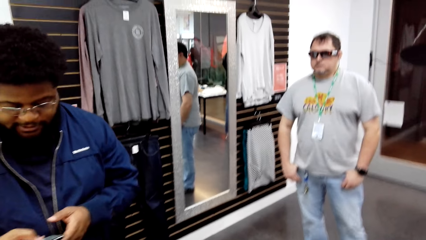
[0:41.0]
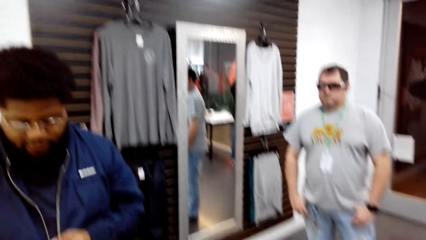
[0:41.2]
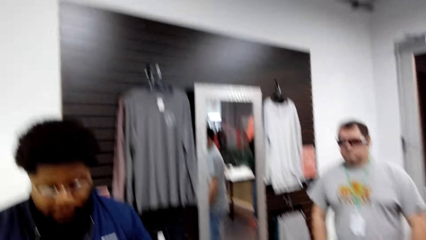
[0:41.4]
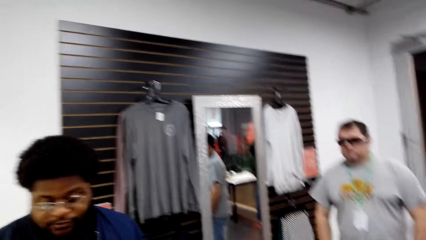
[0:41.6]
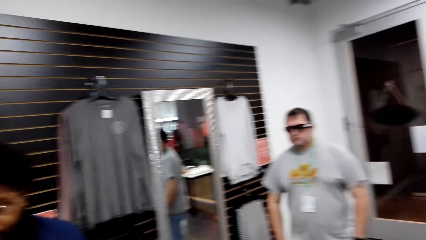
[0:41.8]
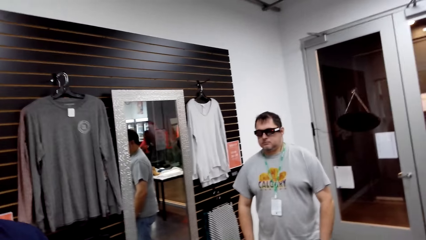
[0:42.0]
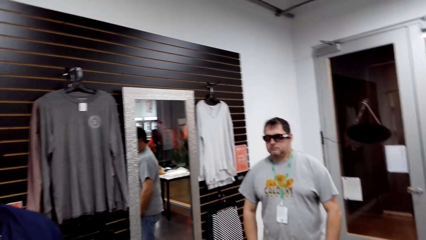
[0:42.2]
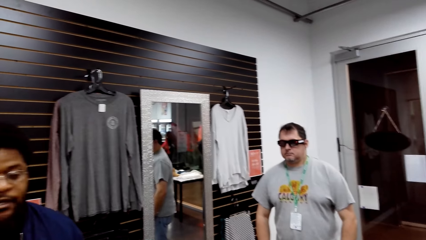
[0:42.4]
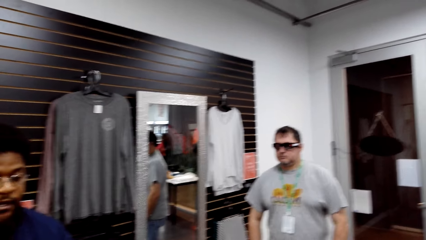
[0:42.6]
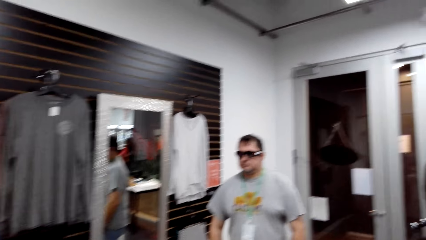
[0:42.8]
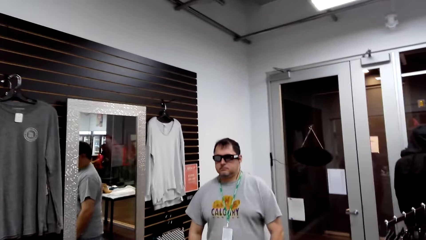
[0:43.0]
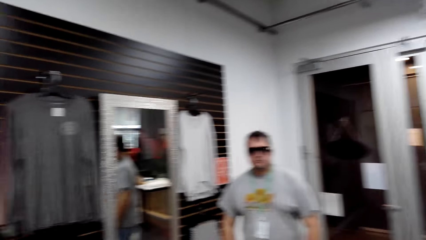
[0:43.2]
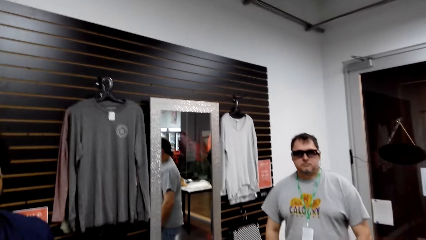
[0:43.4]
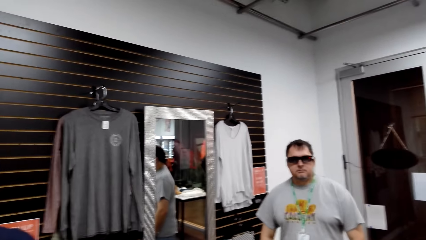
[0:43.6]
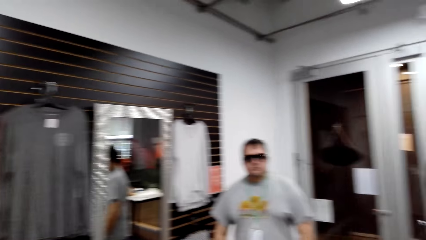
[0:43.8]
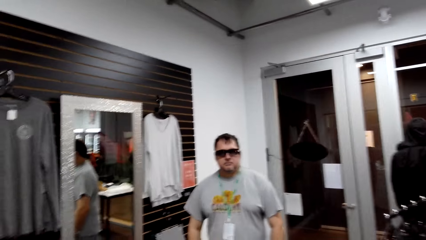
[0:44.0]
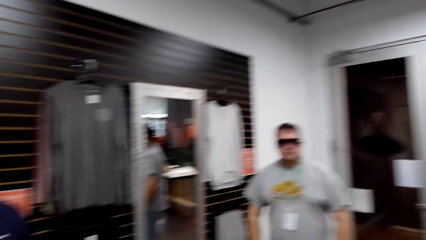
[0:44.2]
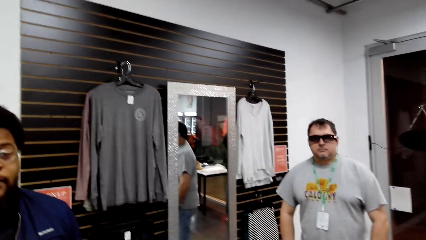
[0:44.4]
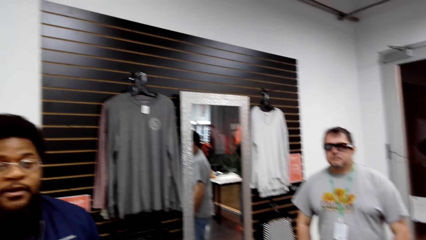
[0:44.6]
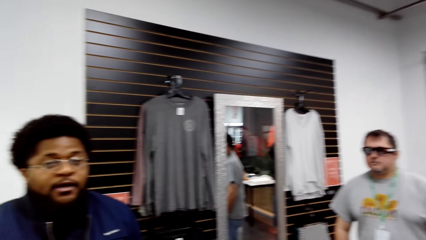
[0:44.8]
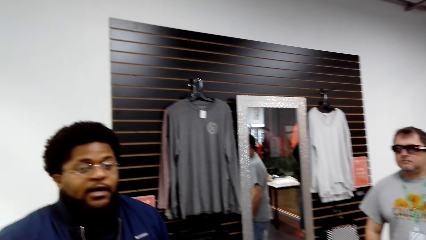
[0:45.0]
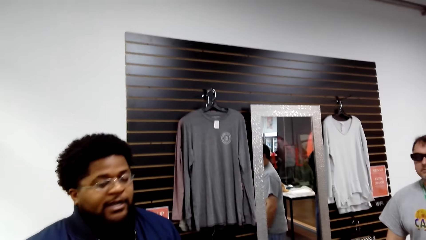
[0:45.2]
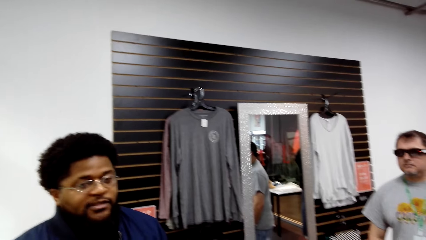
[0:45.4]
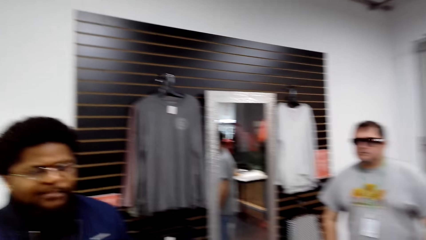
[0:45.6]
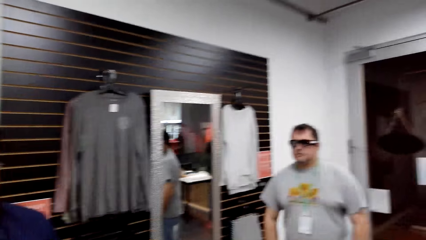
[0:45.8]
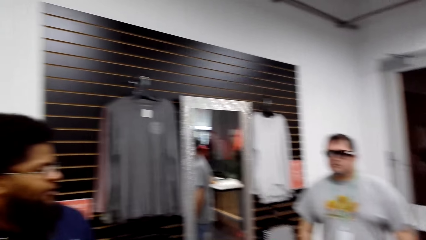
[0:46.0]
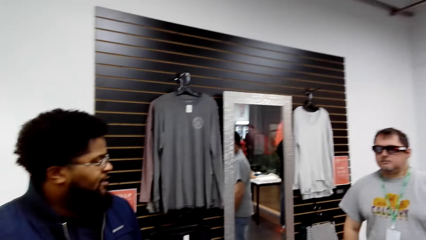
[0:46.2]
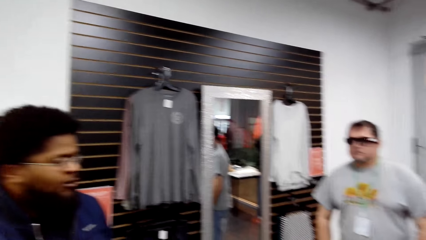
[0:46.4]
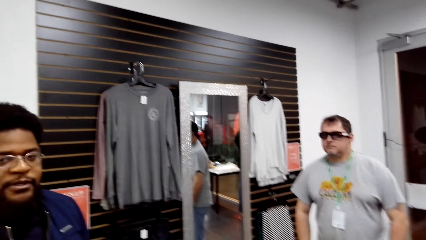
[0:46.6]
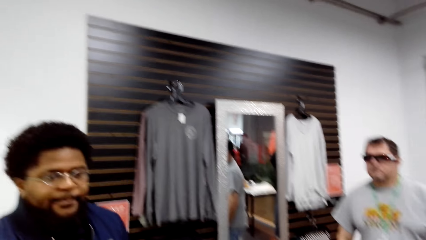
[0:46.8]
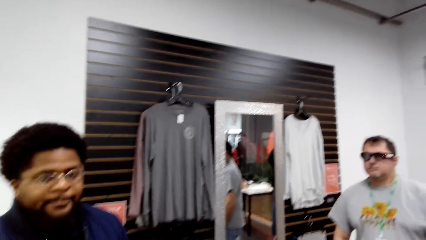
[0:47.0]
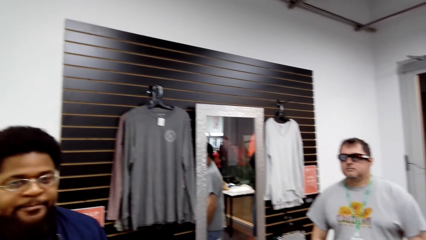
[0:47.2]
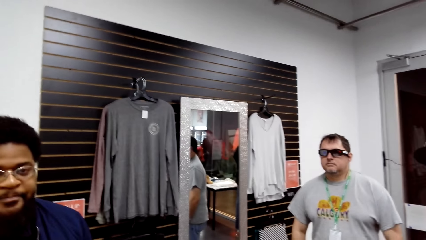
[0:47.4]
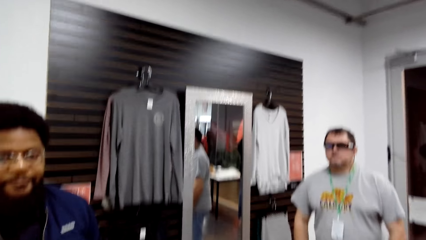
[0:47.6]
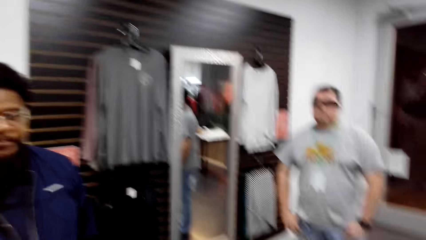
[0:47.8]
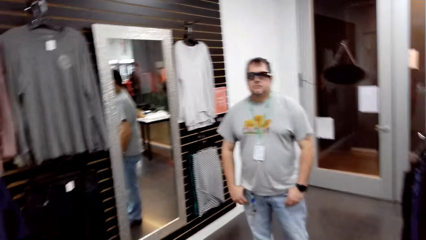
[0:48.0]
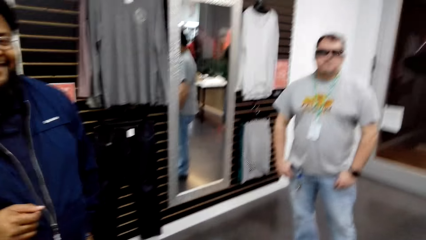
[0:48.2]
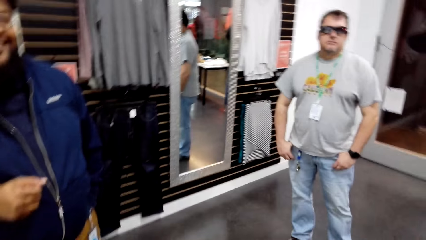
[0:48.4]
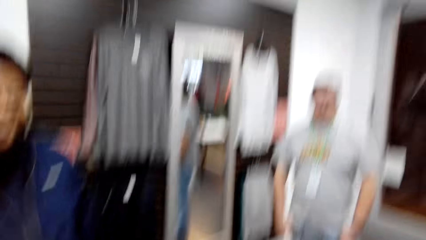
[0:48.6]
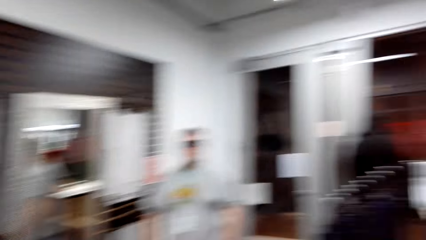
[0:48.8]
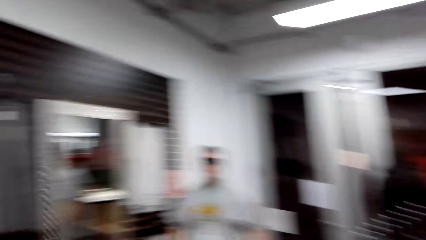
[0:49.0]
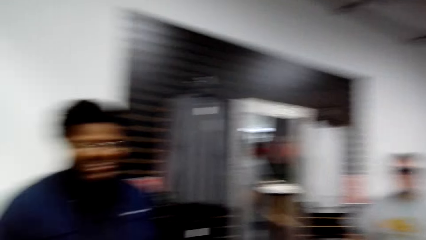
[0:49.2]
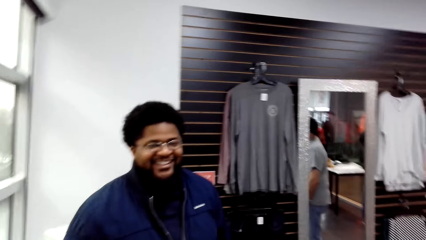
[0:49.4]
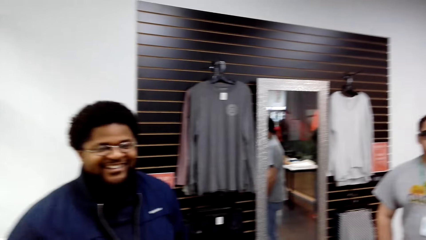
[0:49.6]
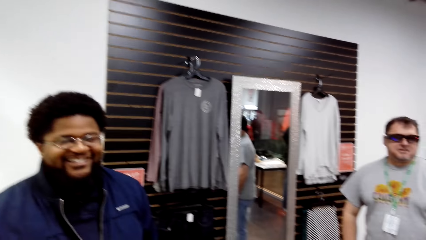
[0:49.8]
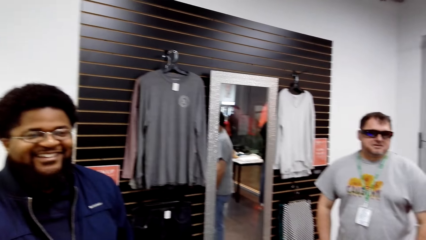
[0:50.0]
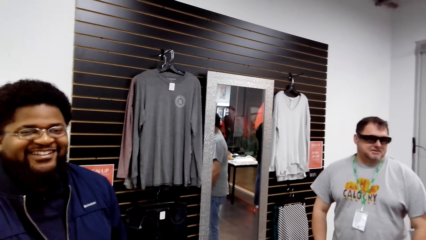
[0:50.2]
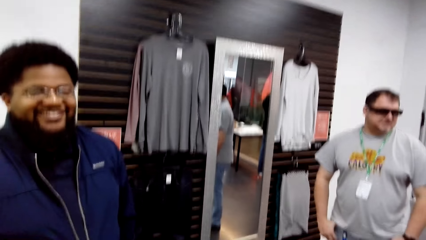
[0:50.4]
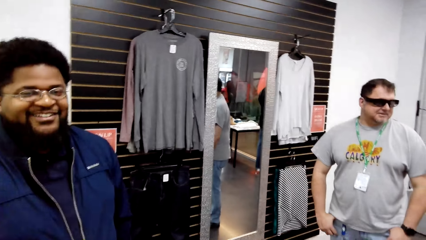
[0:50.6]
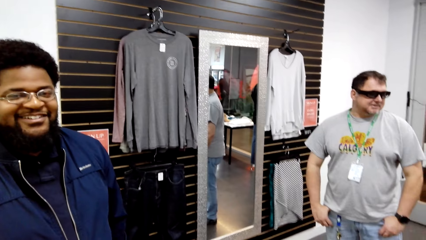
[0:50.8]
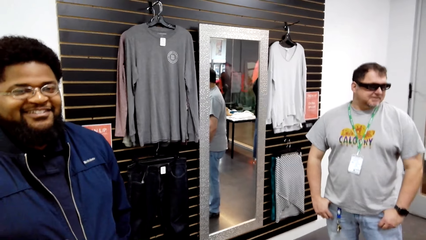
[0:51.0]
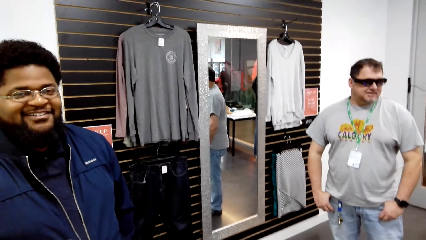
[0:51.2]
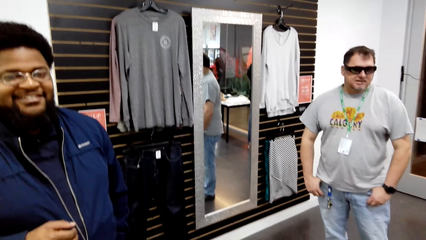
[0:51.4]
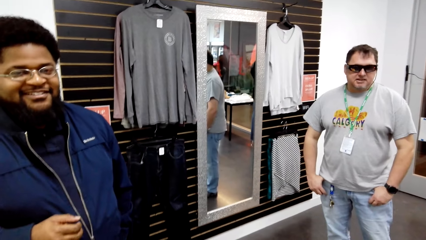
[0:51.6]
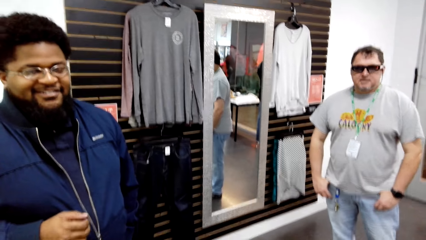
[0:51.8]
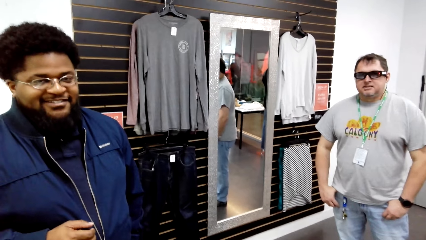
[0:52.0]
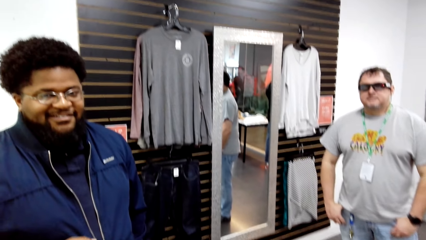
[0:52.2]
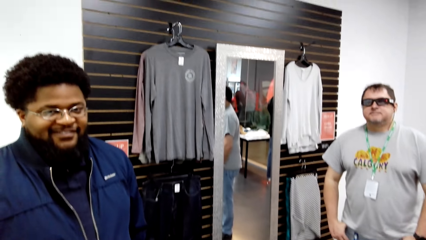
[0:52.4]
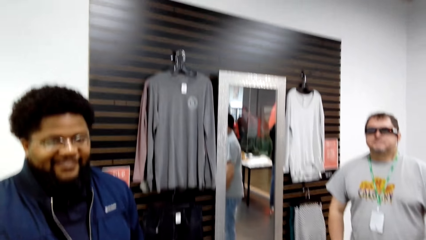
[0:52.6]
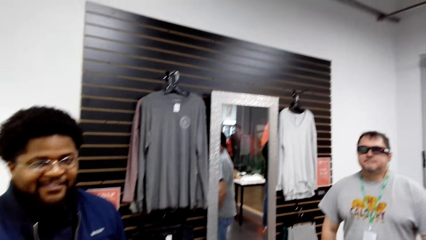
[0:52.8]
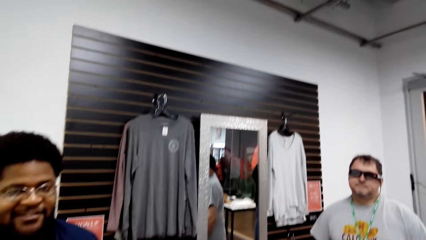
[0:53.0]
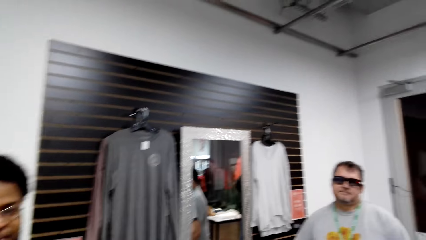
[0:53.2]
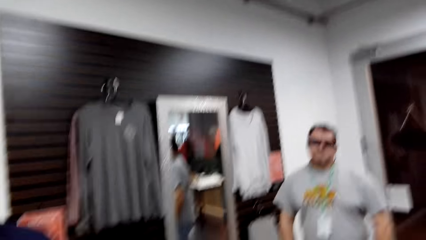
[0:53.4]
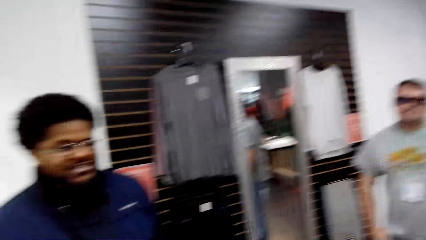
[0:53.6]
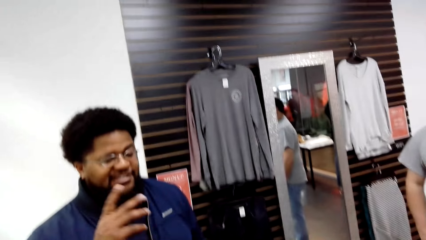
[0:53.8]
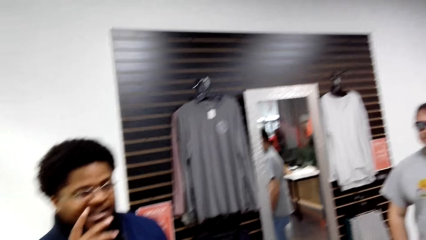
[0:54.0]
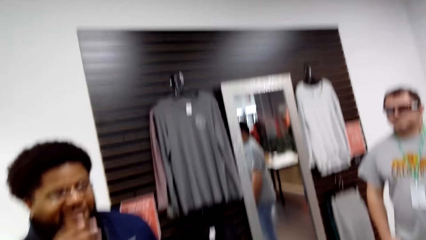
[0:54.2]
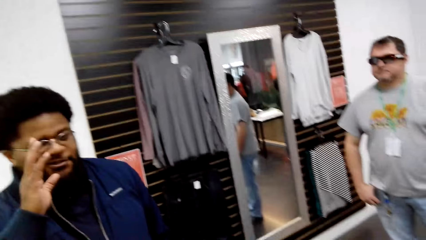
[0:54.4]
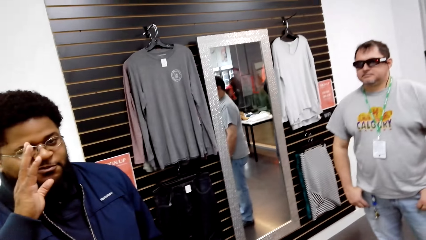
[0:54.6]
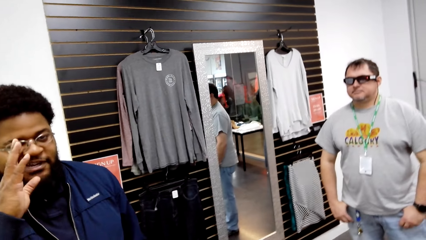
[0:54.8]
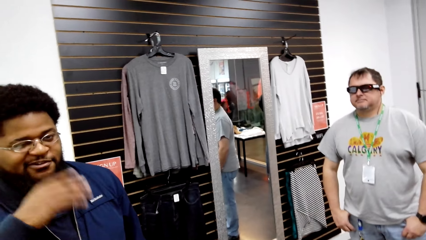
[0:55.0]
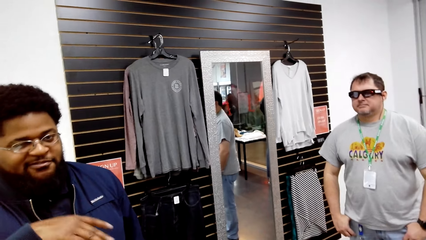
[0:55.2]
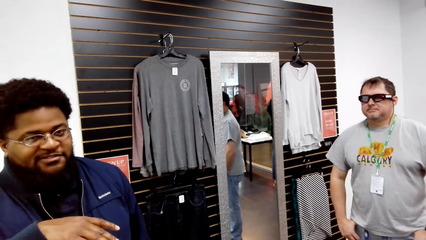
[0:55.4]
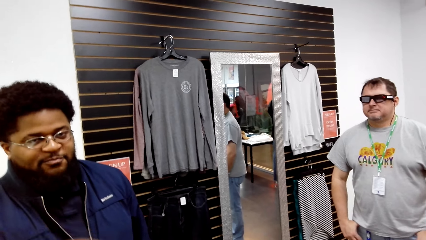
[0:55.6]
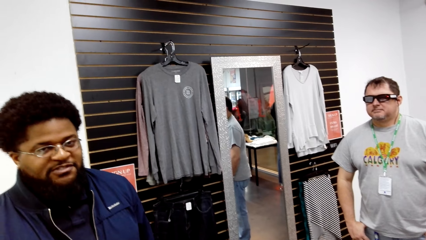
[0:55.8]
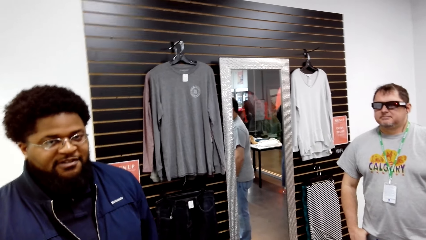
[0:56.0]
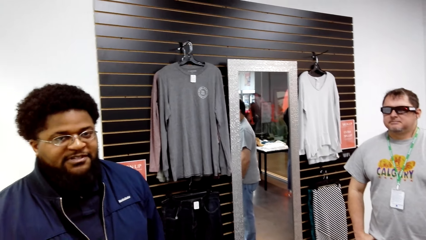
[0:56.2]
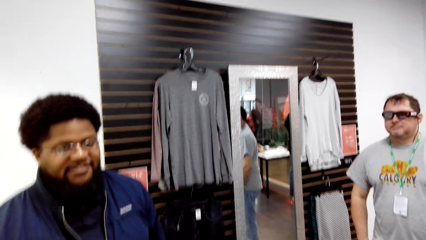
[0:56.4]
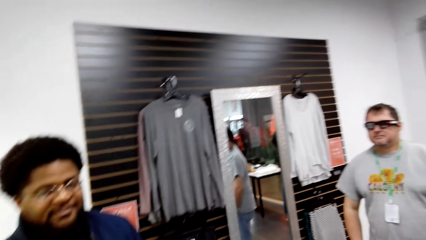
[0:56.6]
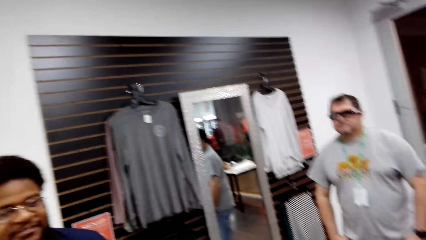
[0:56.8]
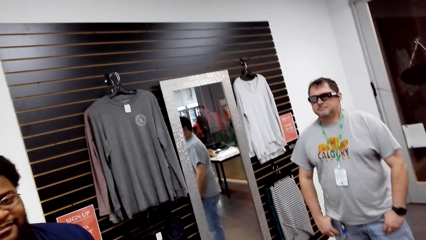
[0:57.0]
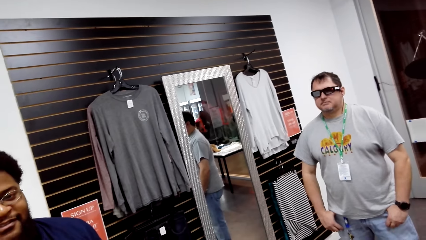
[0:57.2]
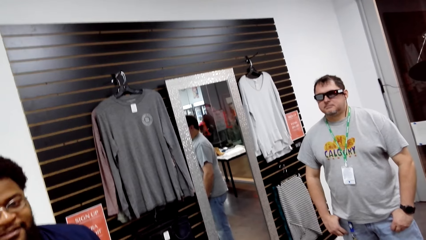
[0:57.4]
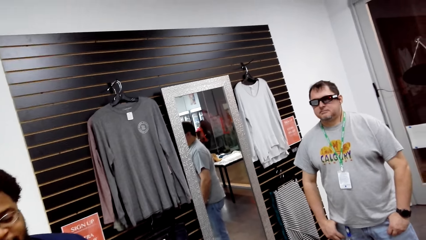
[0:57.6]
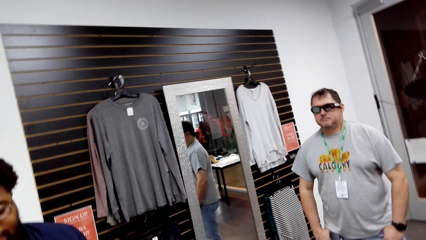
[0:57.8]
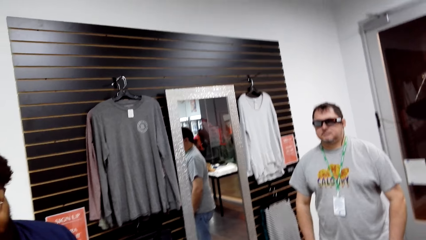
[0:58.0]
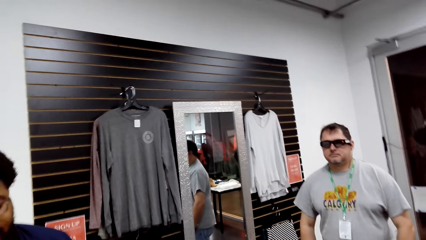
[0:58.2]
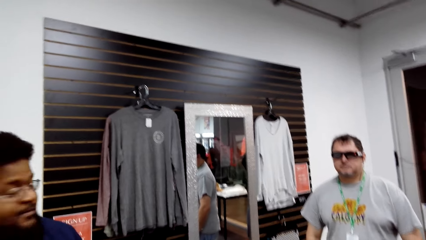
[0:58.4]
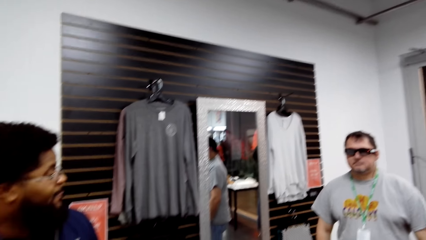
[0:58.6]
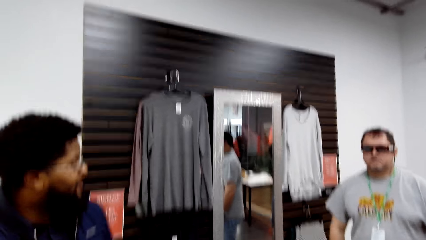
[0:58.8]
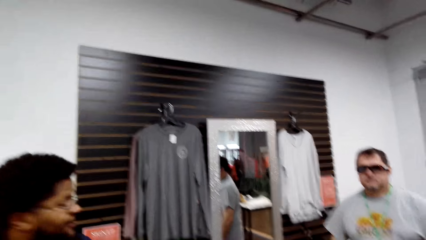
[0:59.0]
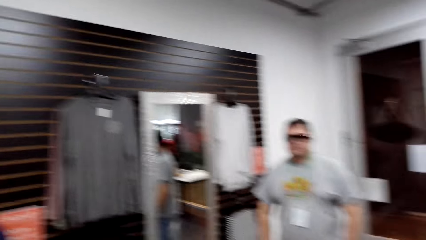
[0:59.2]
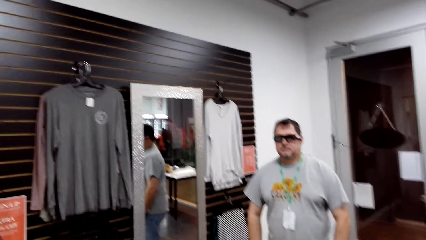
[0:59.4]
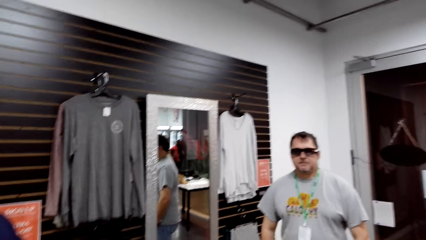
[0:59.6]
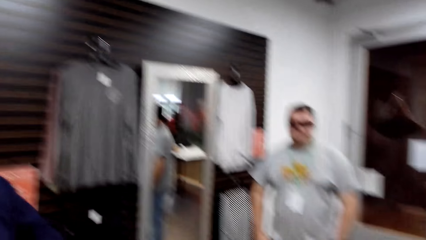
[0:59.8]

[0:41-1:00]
A man holds a phone. The camera wearer converses with the man. They look around. They converse with the man. The man raises his hand. The camera wearer looks around.
